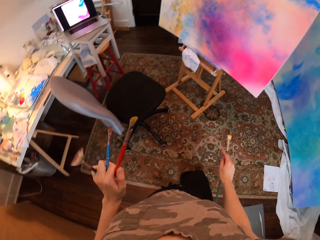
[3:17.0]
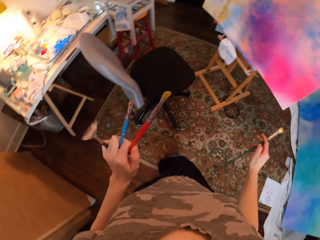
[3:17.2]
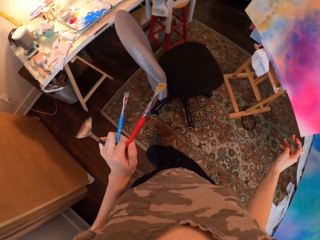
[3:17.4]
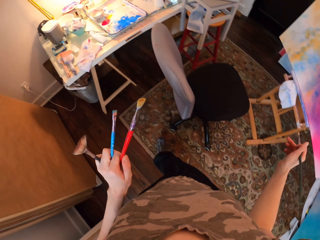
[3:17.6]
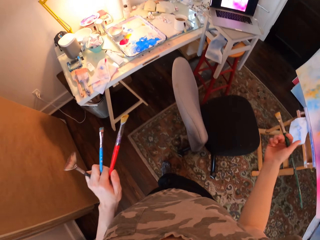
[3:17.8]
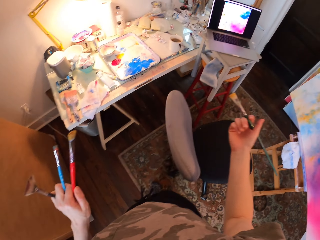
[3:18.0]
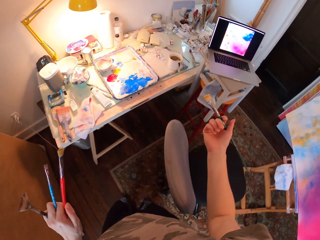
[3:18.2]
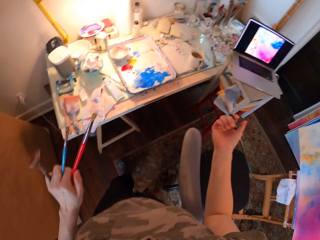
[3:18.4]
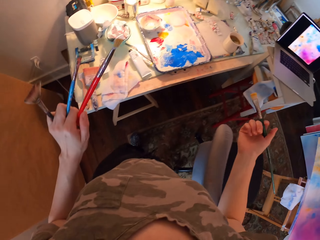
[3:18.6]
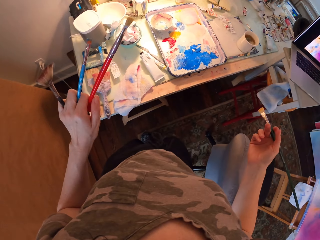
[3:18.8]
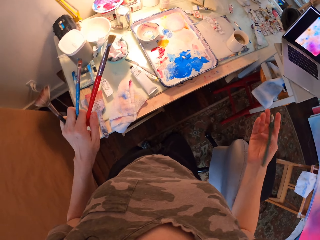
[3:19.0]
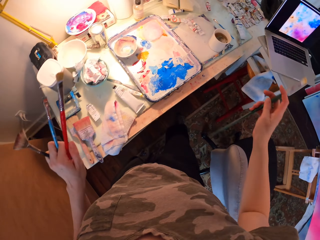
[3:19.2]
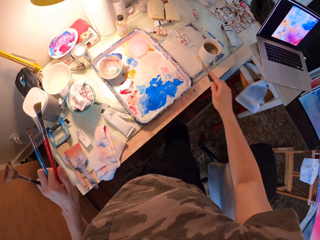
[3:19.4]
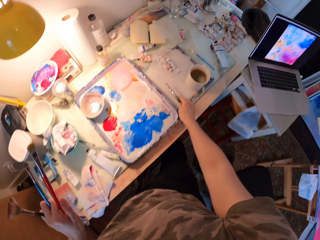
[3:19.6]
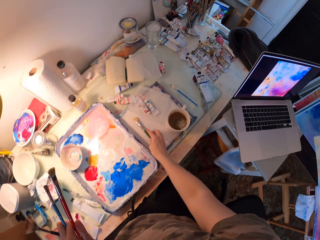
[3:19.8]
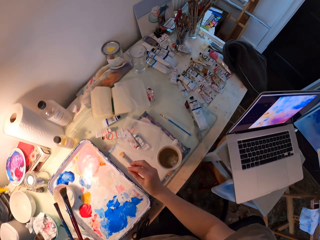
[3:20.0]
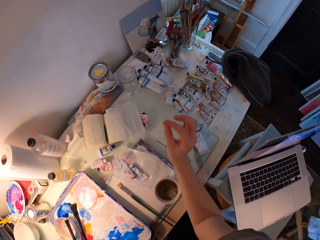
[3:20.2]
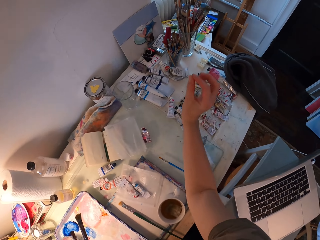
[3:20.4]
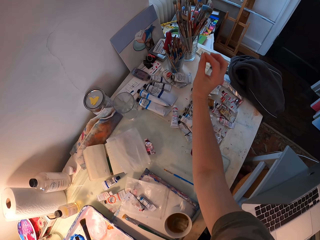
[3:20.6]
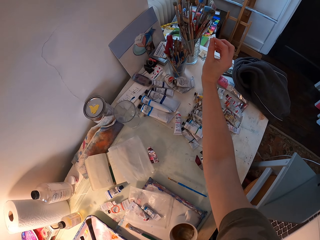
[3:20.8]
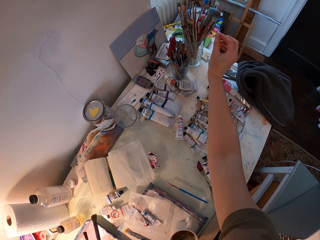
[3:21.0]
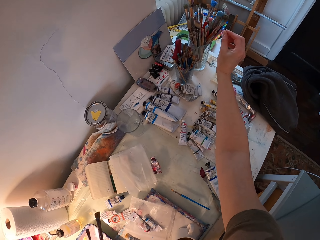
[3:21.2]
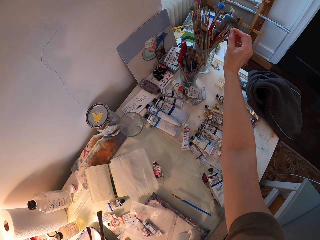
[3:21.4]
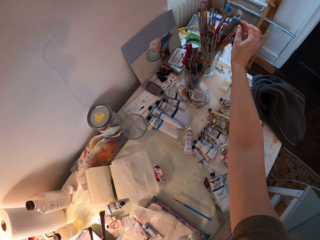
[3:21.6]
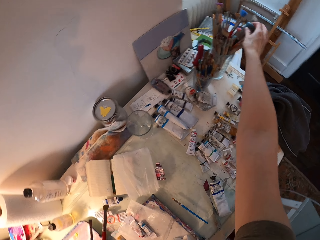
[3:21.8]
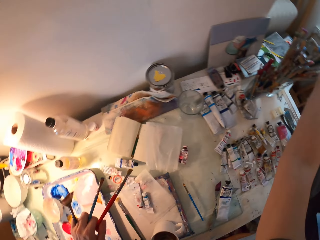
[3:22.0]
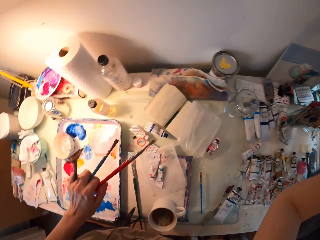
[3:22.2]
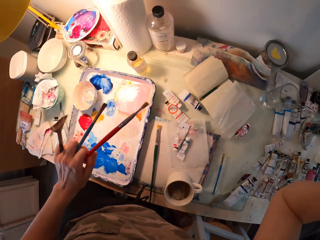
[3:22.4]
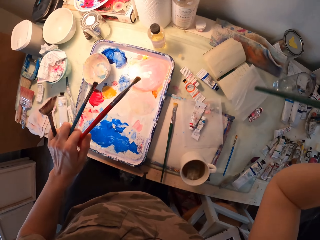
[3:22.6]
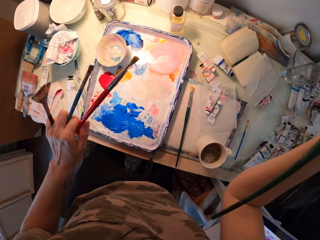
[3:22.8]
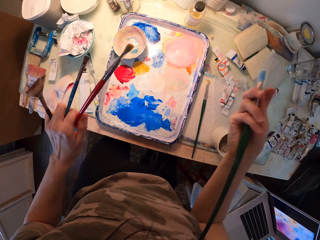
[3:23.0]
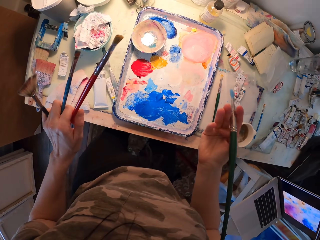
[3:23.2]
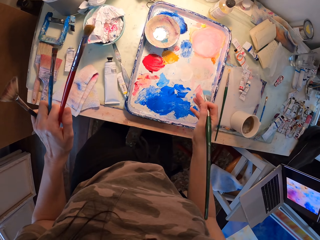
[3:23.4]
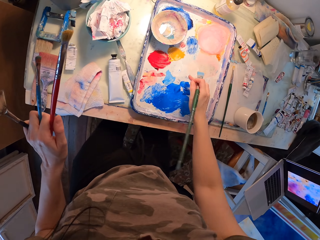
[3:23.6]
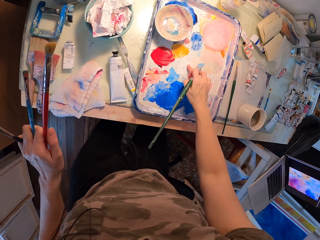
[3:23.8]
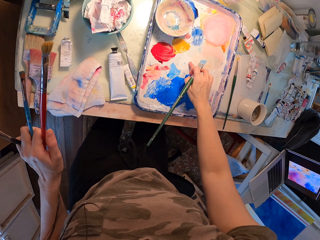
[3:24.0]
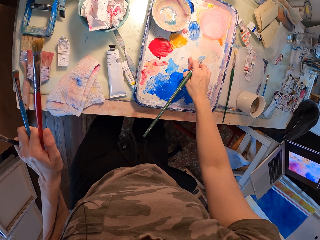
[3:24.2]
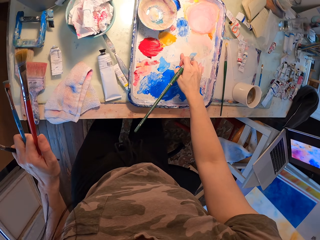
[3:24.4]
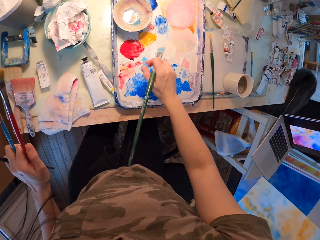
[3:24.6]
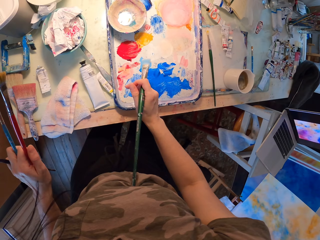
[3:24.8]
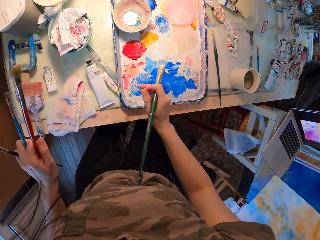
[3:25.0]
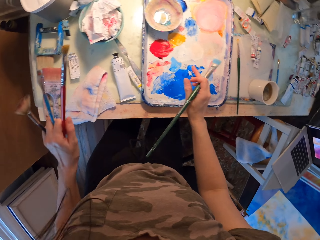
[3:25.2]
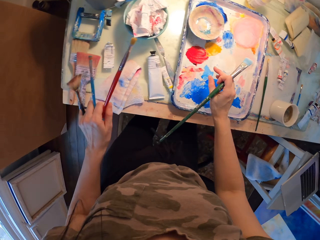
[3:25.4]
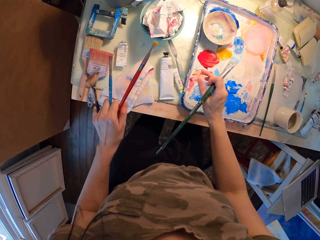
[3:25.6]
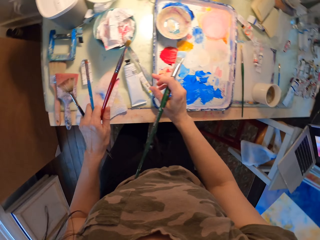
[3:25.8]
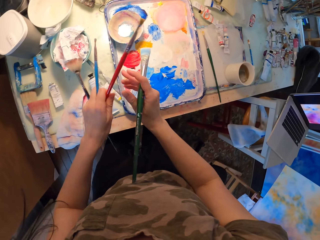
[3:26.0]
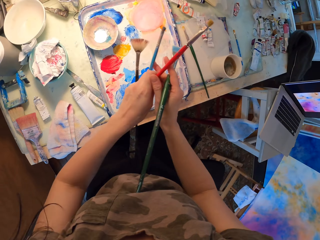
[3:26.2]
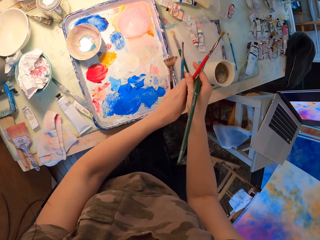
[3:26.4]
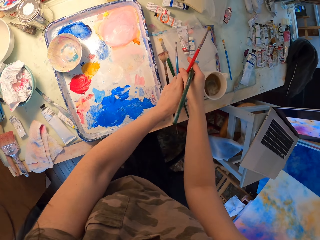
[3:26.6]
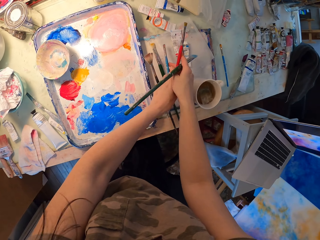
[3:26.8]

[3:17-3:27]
The camera wearer moves around. She puts the paint brush on the table. She picks up the paint brush. She touches the ink with her finger.

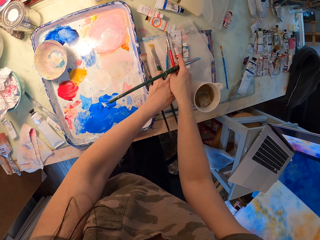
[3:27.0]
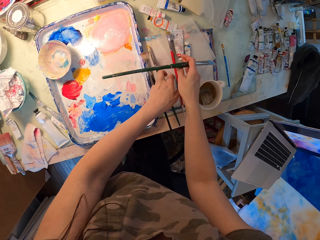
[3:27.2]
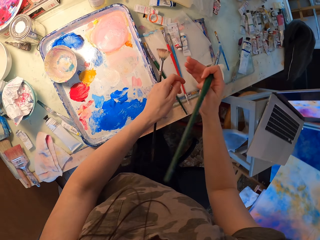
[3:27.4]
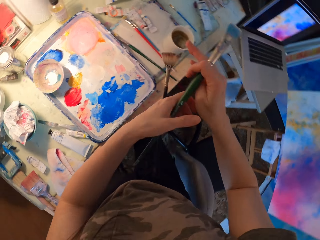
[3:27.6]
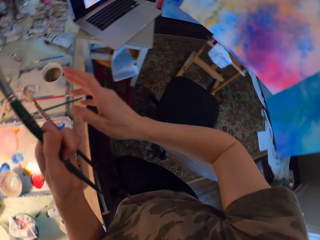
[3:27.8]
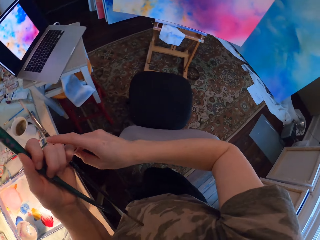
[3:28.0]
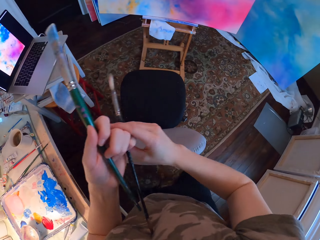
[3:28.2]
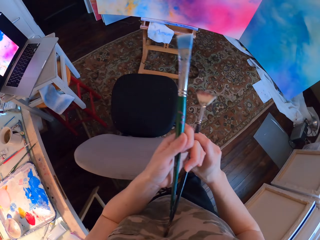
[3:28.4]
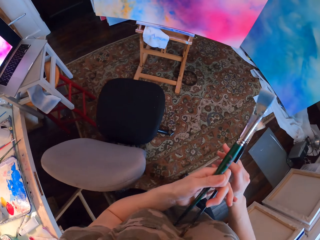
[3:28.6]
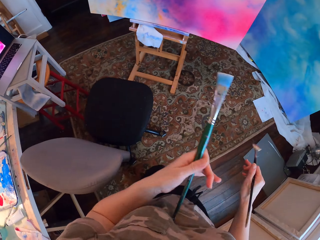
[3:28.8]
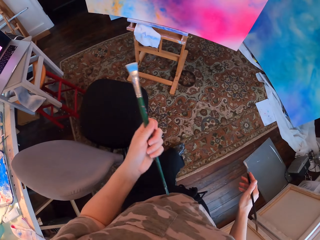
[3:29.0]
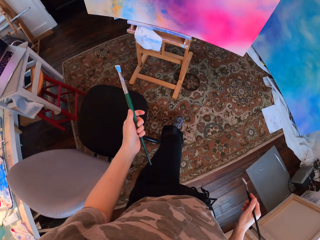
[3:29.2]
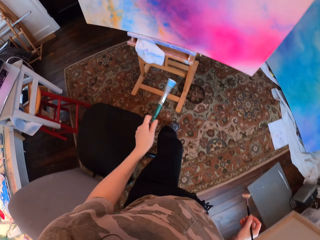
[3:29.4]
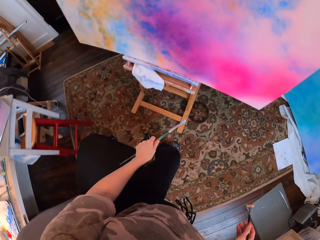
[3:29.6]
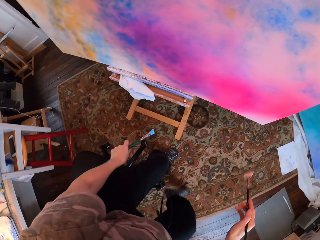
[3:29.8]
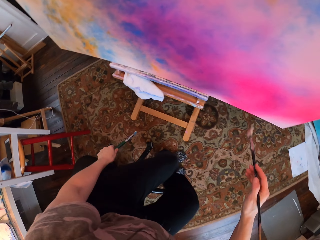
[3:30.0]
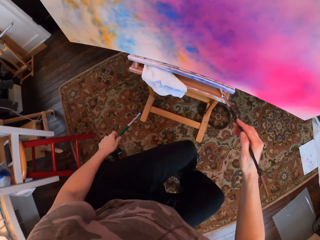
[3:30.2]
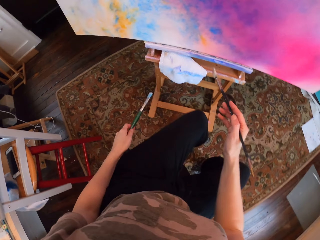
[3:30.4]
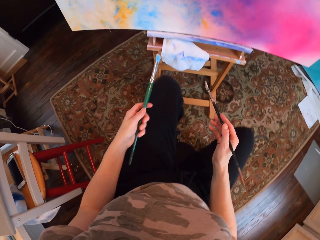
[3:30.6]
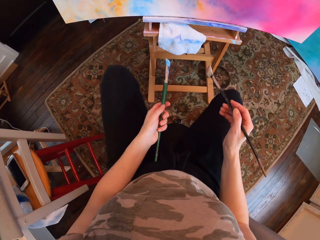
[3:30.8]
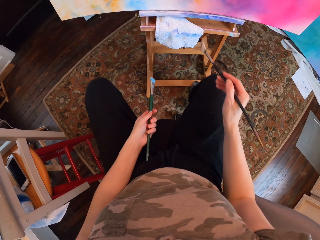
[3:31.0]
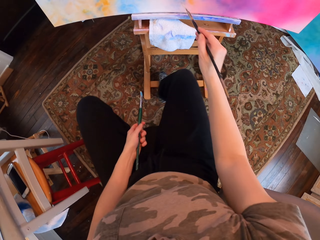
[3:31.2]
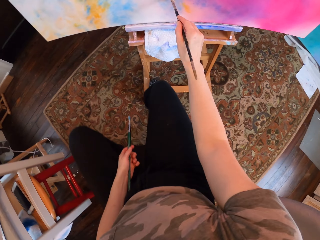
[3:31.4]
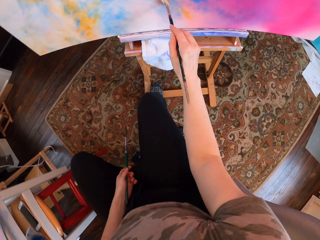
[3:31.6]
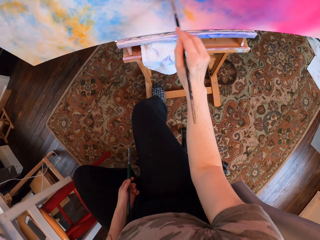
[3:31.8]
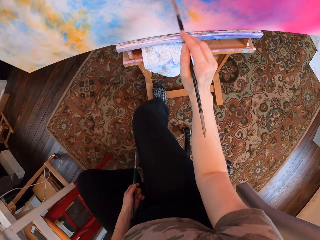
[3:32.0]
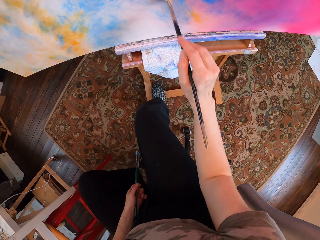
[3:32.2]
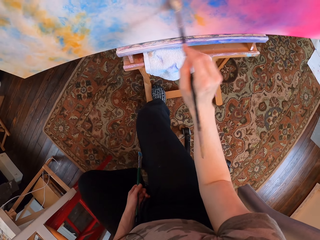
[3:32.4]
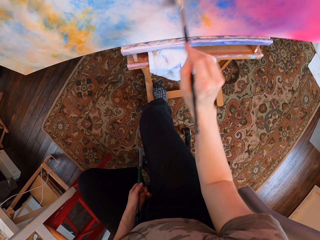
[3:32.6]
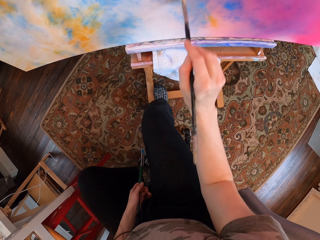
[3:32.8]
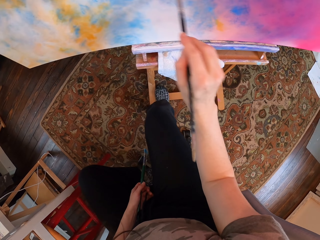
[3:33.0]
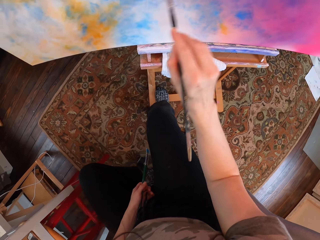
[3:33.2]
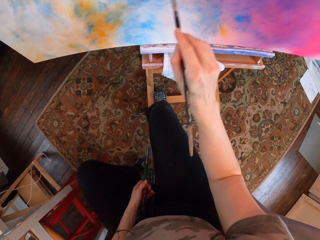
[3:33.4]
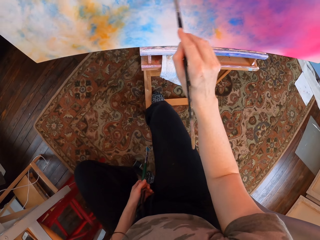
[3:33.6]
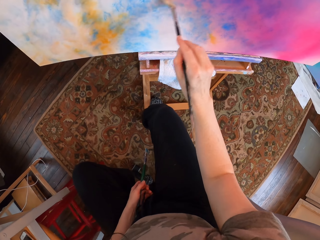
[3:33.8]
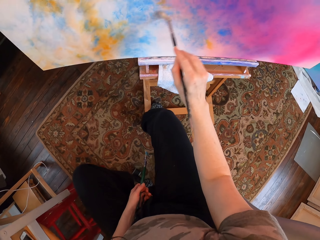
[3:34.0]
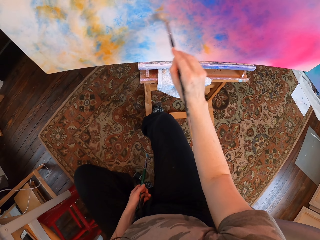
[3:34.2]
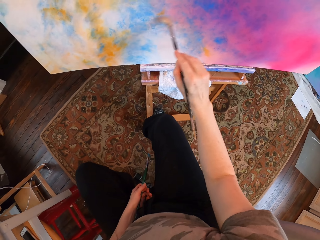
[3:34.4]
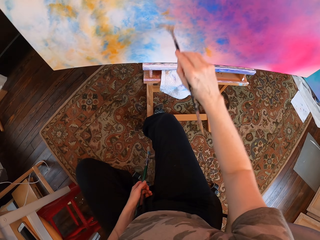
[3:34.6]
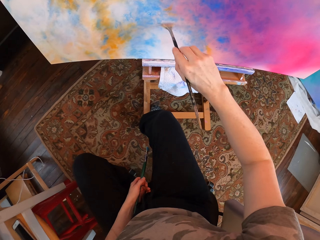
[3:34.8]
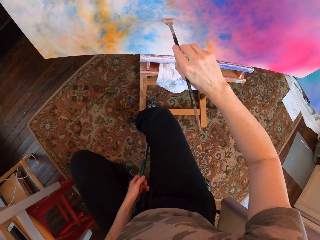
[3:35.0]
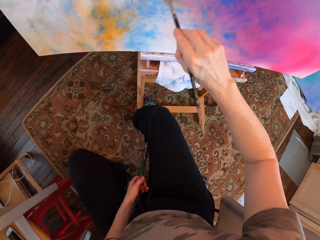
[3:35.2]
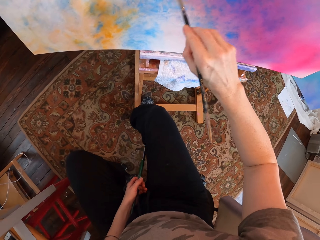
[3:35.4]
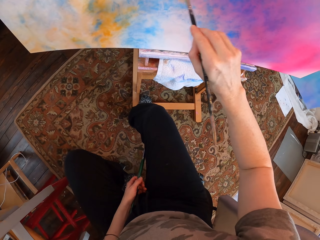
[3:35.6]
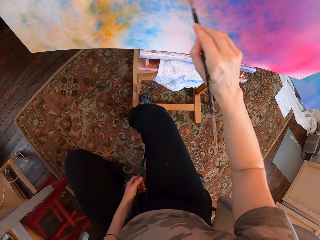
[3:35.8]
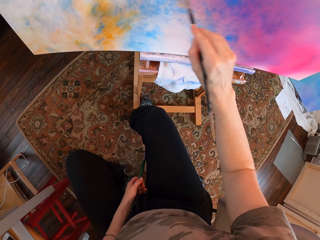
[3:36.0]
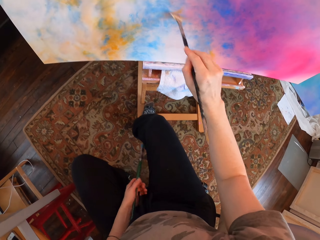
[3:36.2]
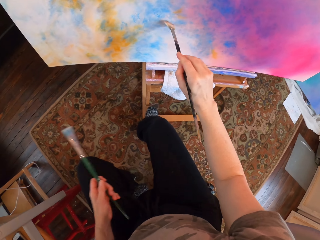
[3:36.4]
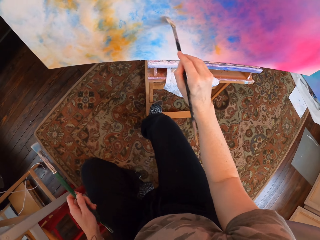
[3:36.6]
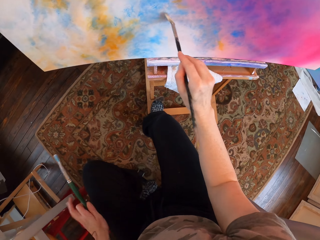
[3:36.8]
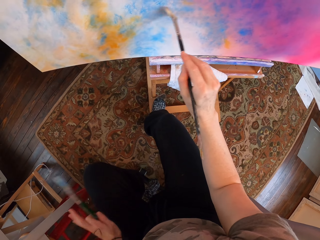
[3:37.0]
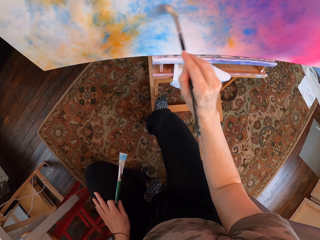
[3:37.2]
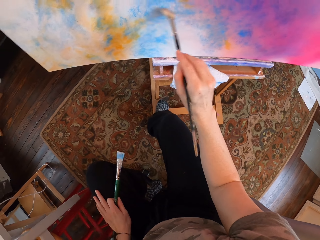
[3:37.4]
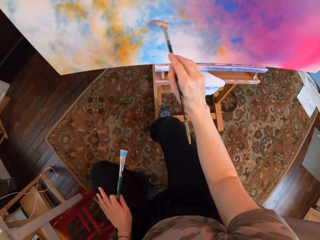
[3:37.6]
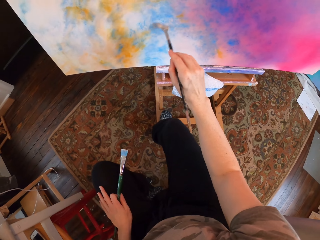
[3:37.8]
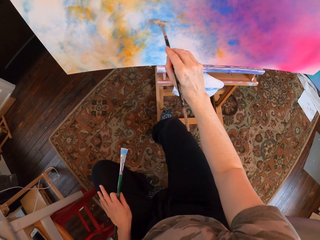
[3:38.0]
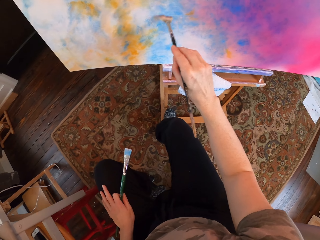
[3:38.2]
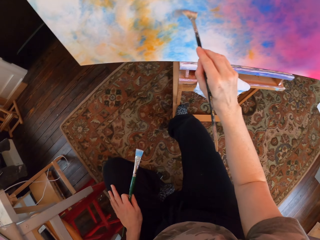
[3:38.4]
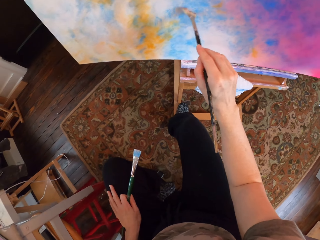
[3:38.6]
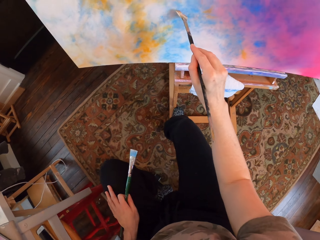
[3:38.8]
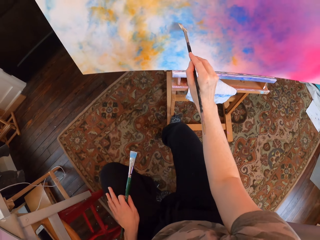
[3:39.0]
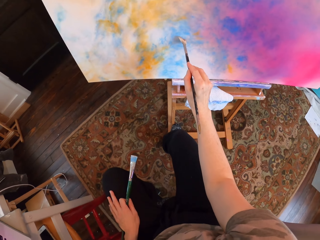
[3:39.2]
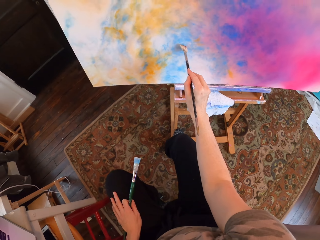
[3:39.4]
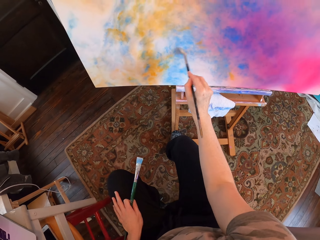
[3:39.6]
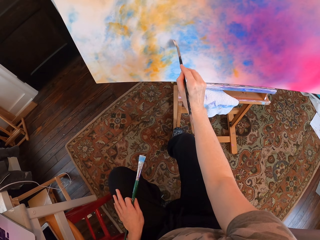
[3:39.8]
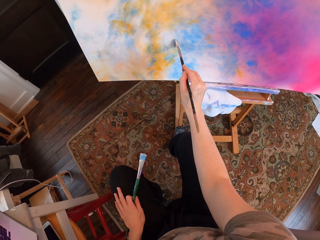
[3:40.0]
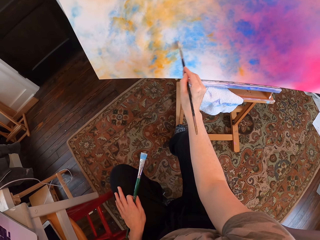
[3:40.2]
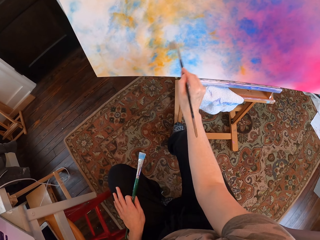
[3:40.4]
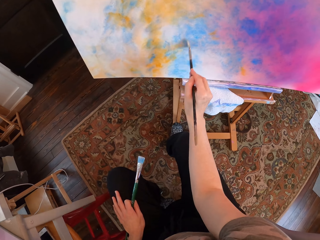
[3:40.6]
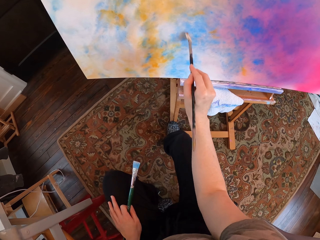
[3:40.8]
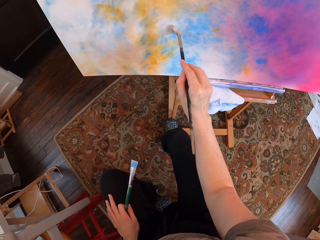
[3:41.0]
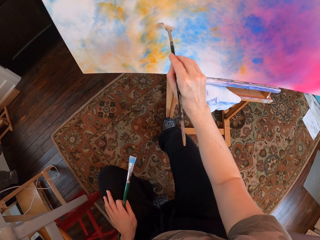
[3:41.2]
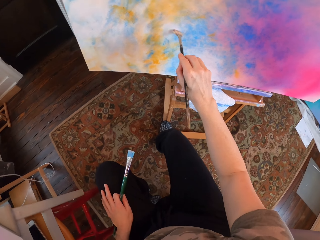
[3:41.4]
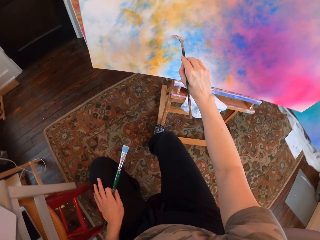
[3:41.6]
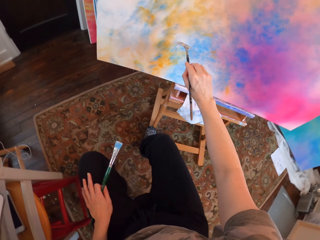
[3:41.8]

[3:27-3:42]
The camera wearer puts the paint brushes on the table. They move around, sit down, and paint the canvas.
